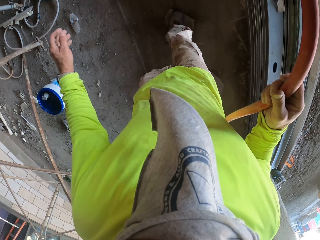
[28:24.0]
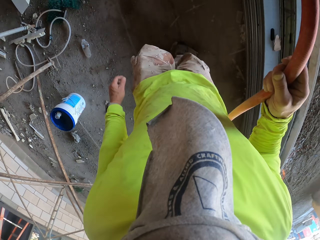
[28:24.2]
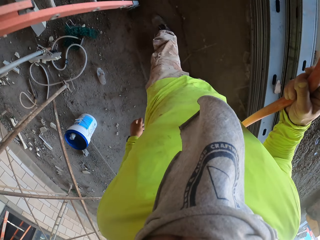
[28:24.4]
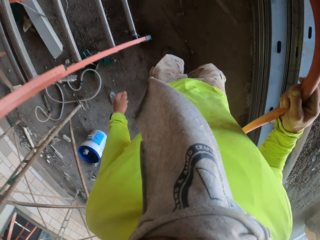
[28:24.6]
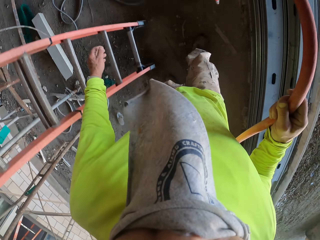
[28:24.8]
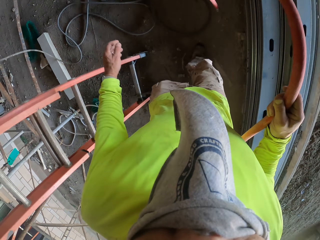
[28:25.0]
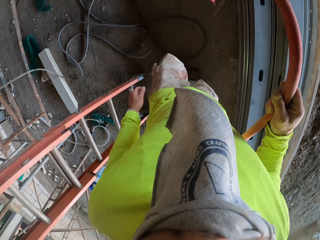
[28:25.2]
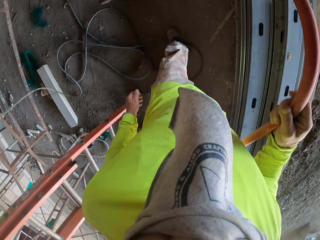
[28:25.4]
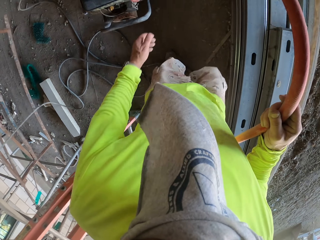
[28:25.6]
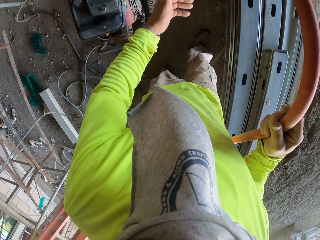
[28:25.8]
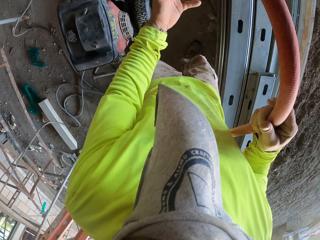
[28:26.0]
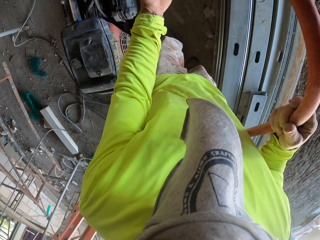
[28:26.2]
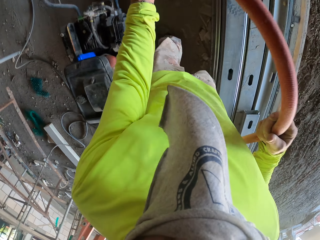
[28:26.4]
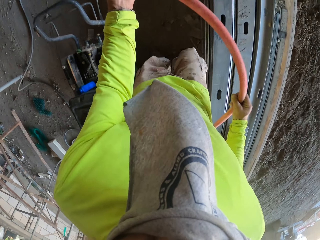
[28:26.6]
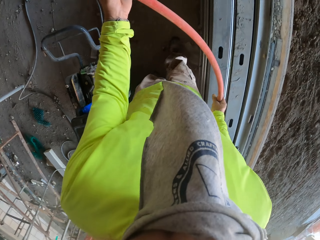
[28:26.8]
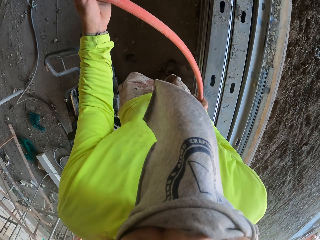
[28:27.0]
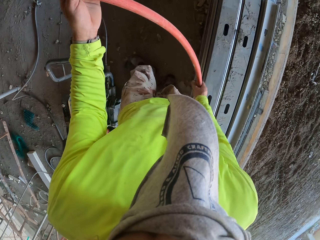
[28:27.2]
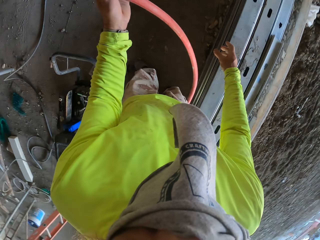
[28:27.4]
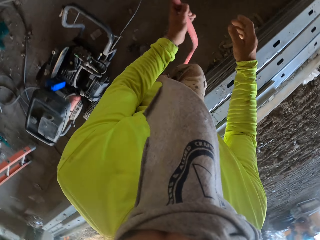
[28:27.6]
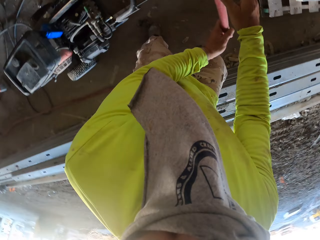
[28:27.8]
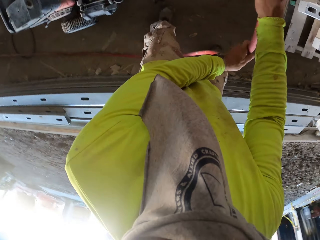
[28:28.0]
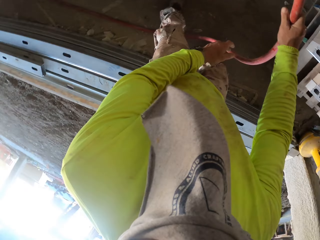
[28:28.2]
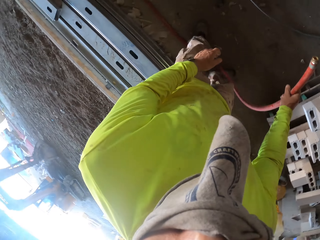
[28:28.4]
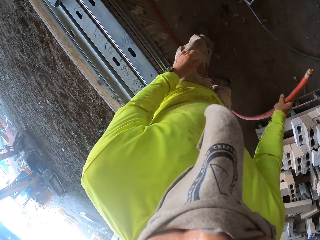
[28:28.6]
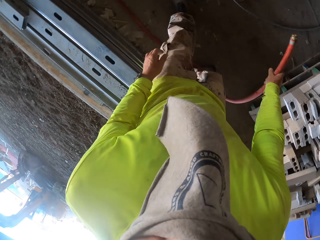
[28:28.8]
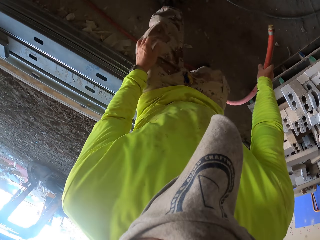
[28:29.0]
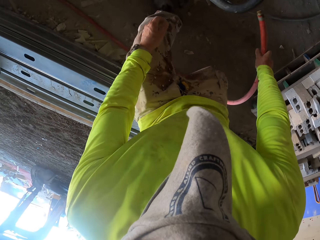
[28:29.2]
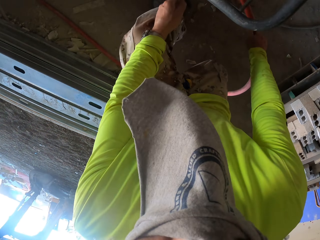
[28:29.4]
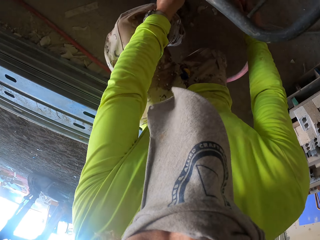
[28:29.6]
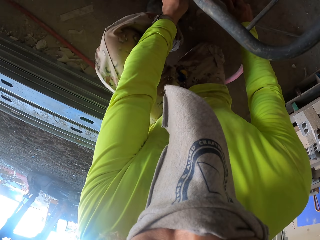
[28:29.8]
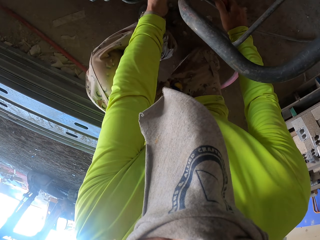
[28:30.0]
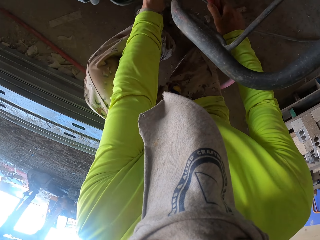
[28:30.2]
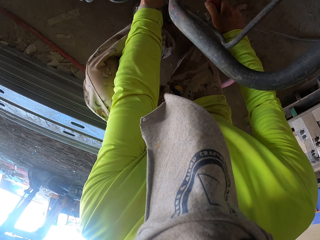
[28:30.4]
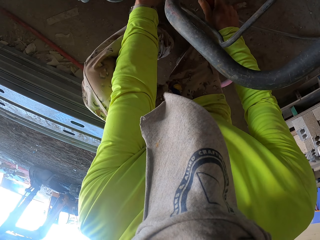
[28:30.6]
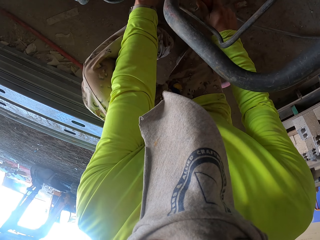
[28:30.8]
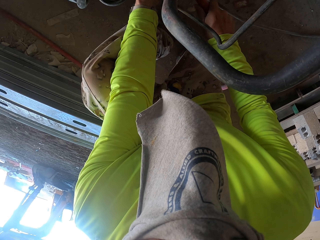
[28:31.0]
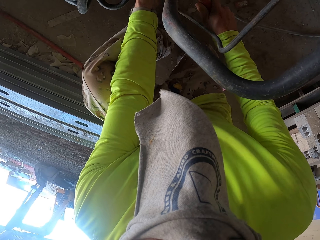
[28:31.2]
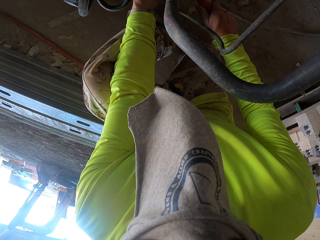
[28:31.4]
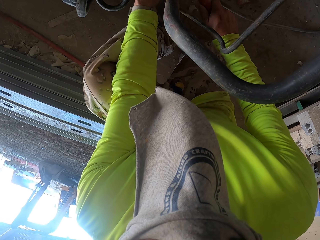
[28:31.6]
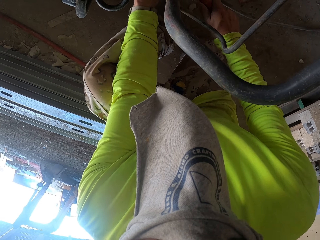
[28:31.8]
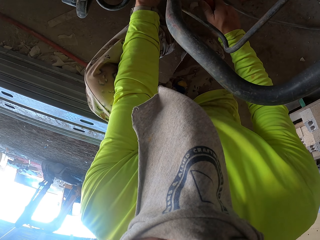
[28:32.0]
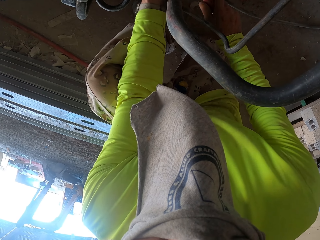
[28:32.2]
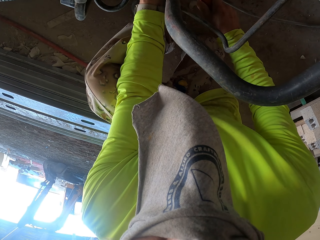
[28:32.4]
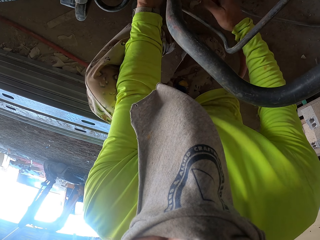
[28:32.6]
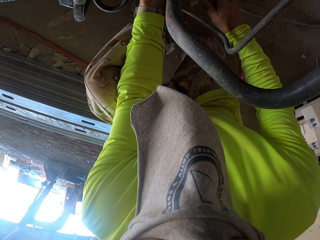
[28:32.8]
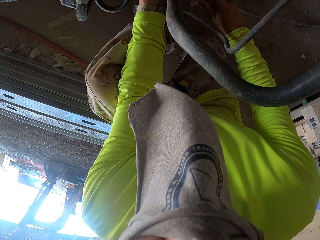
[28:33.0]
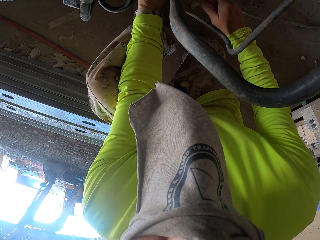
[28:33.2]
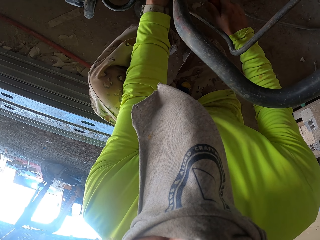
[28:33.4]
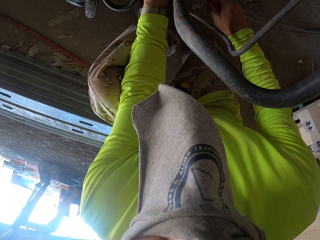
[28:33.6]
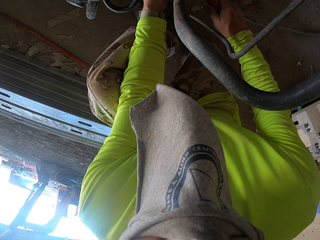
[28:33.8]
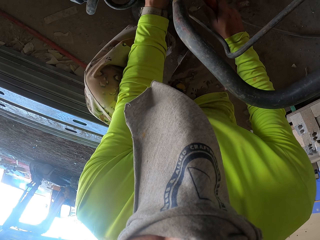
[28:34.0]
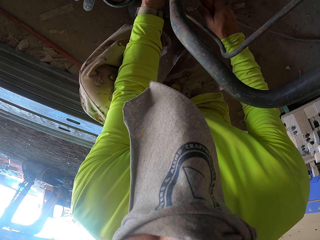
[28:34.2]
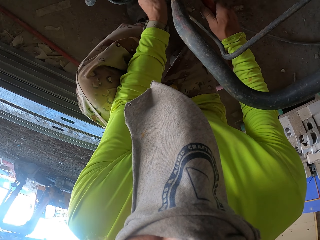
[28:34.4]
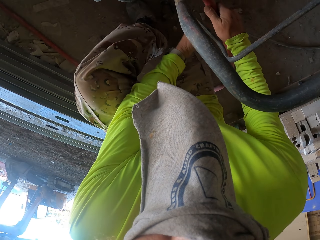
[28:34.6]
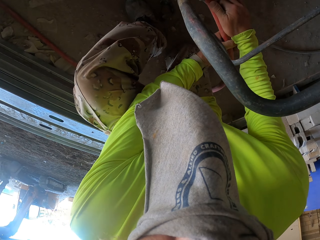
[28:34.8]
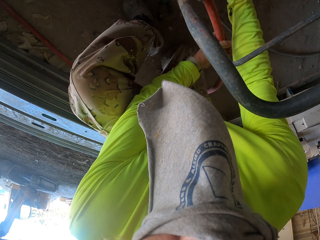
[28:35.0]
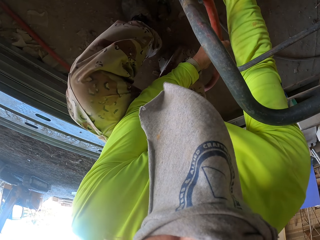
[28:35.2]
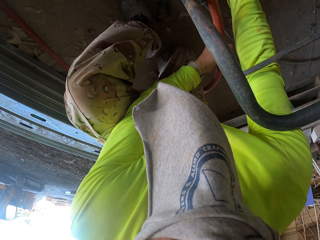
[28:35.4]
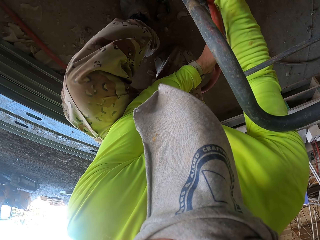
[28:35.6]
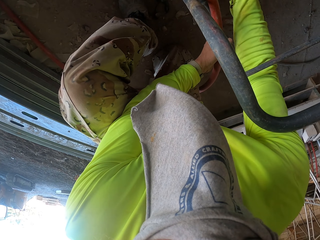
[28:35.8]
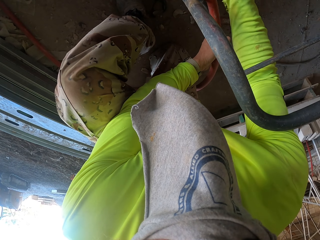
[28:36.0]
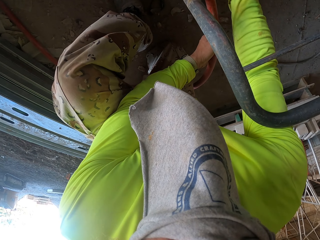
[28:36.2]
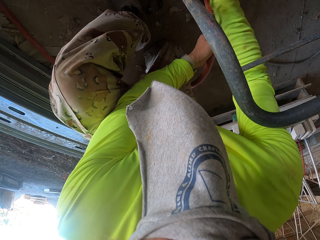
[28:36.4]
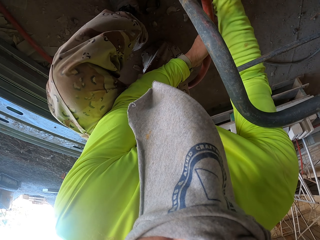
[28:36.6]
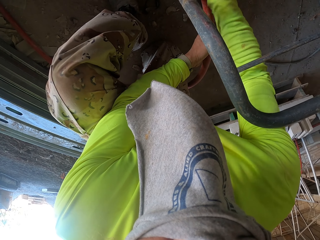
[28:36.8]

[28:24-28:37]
The camera wearer fixes the pipe in a water pump or generator.

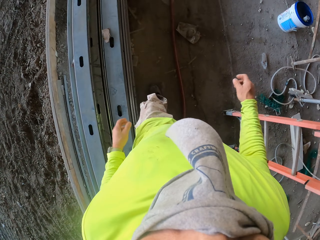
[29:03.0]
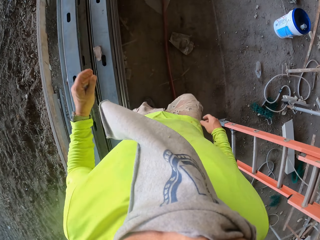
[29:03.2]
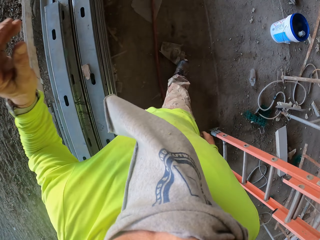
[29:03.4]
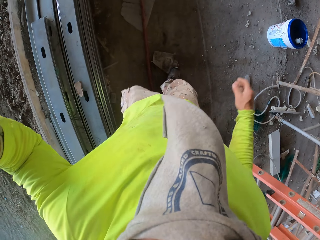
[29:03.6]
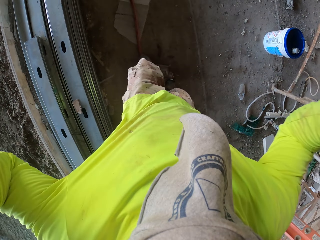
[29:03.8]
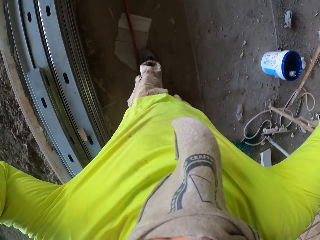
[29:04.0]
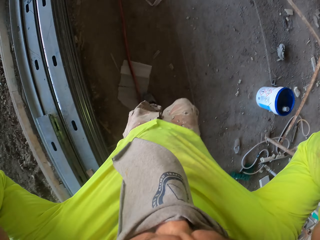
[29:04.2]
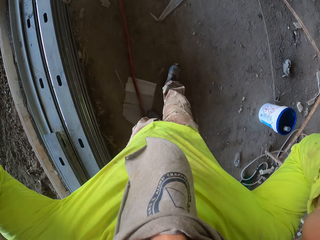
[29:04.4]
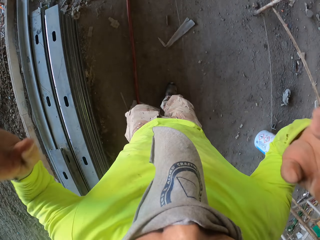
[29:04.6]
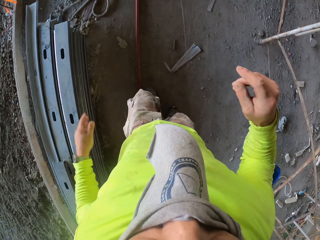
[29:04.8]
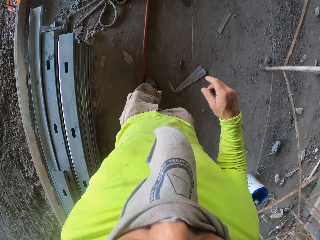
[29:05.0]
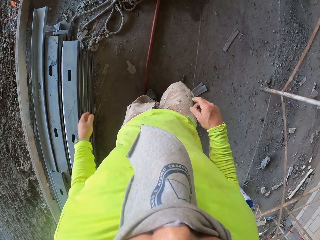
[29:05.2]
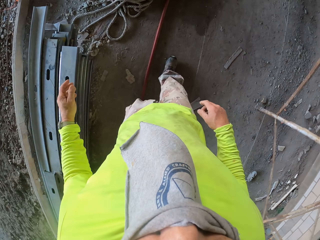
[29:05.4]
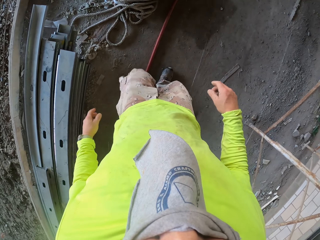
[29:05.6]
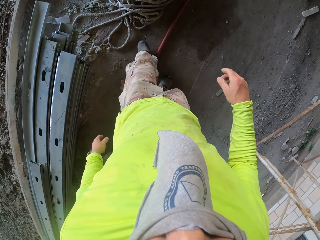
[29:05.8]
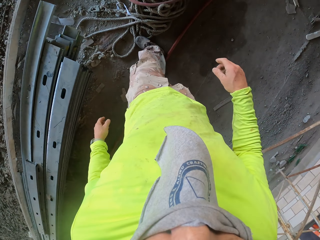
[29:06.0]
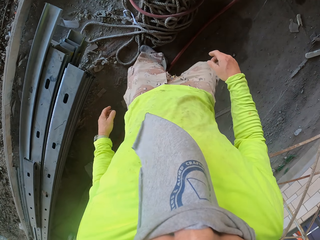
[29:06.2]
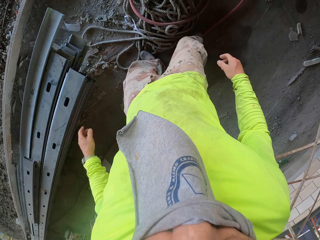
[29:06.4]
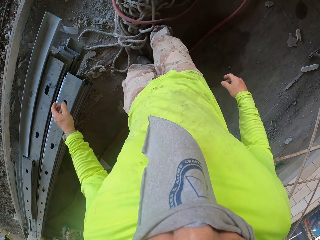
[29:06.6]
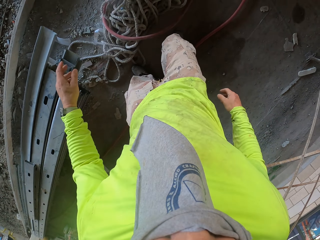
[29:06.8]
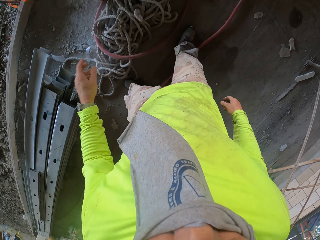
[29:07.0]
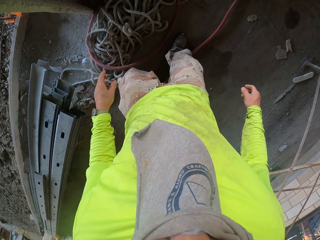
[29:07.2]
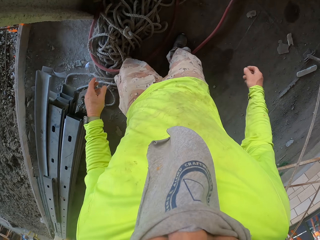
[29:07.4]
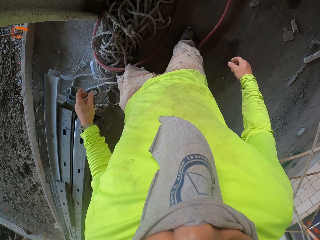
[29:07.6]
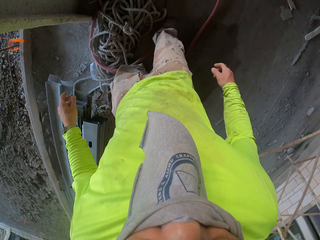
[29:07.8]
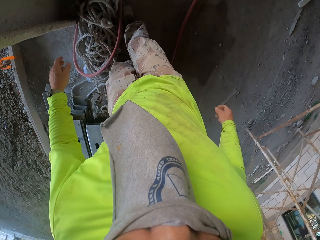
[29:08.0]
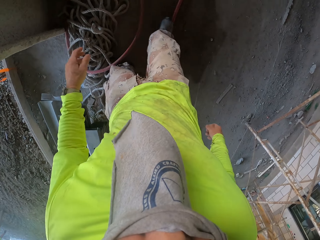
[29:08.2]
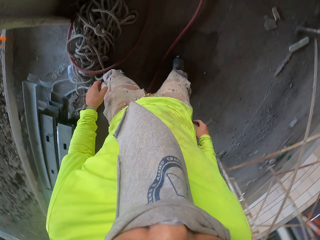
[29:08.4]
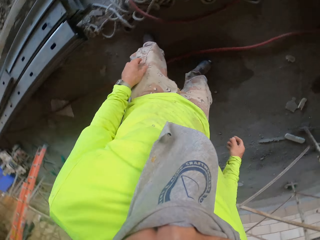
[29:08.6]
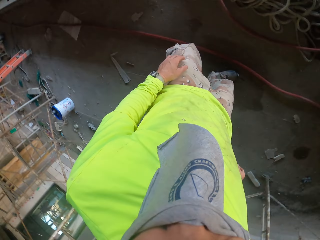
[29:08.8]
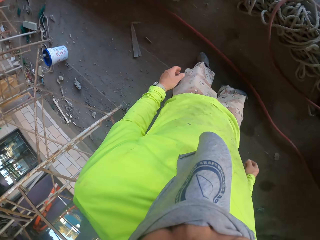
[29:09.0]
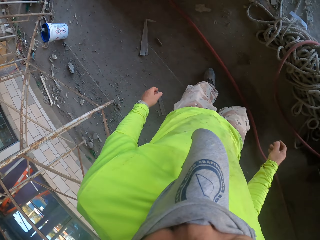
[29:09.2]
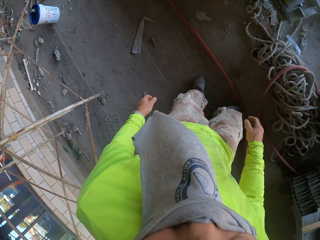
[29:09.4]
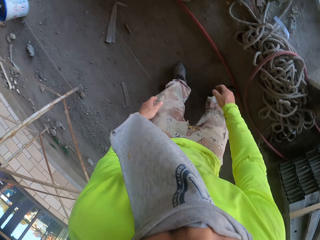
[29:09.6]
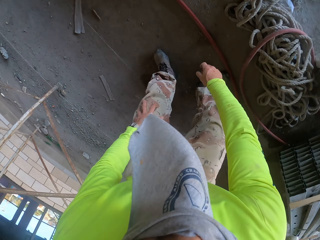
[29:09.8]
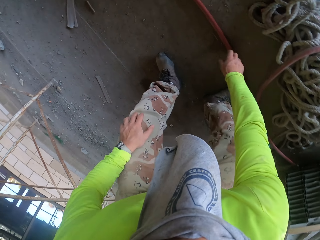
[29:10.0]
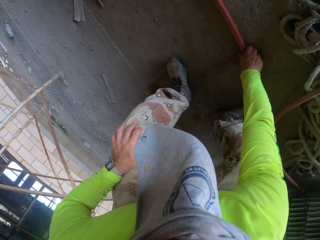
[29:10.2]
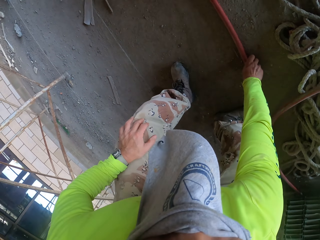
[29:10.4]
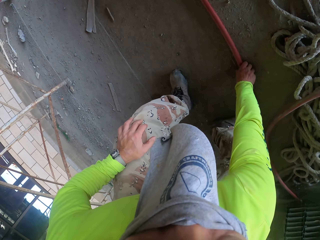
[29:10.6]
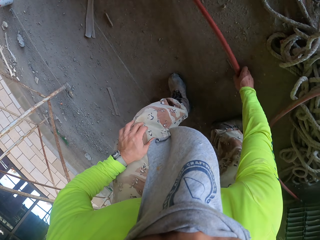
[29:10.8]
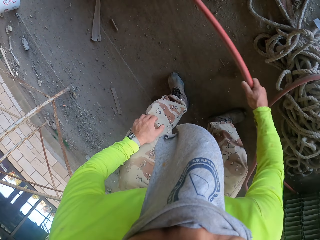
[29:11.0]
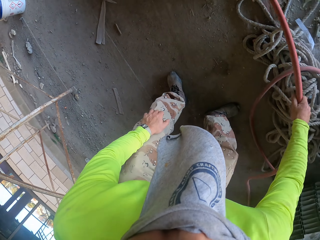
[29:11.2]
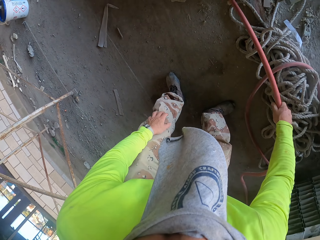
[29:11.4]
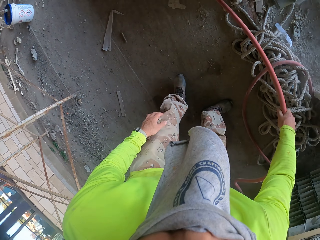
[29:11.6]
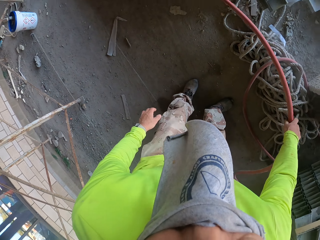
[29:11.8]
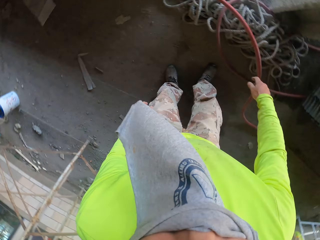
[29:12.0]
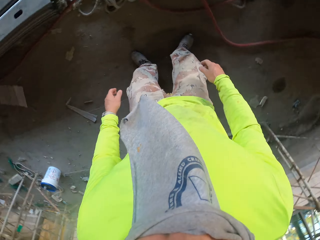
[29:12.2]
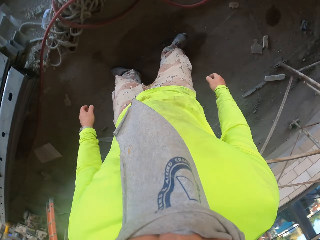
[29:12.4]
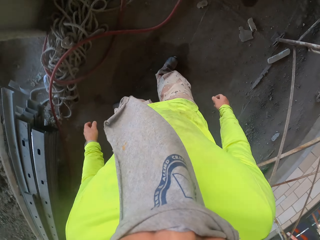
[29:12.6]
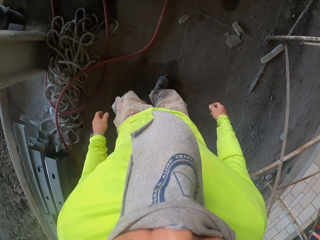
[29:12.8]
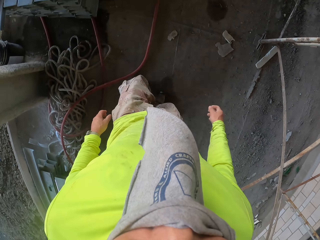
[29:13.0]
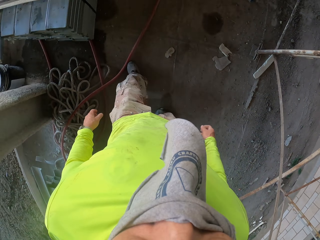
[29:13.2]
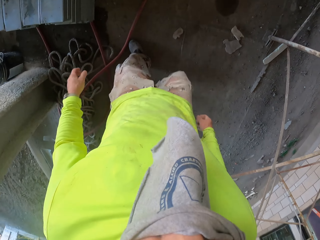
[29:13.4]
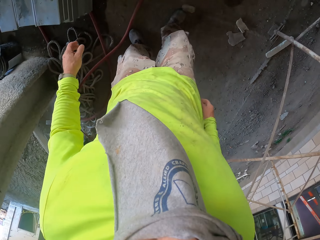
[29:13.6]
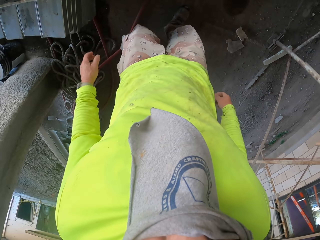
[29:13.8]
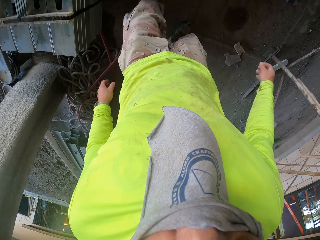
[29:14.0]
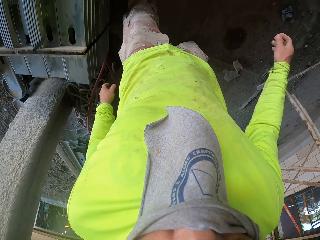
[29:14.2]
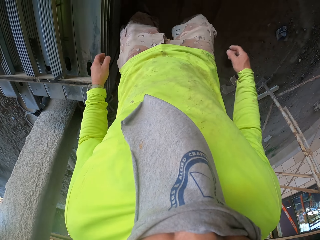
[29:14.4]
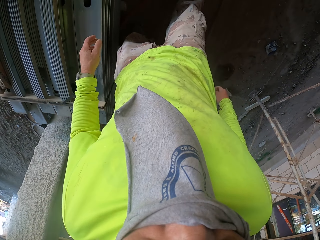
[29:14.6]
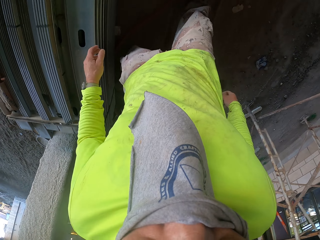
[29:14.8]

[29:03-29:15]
The camera wearer walks around the construction site. He moves the pipe with his leg. He picks up the pipe and drops the pipe.
